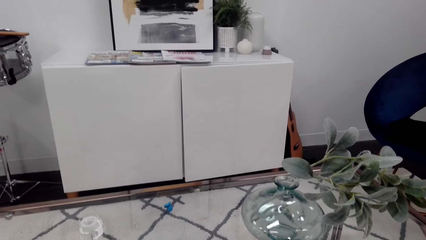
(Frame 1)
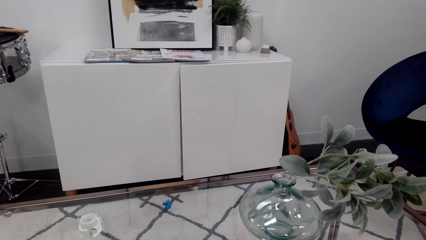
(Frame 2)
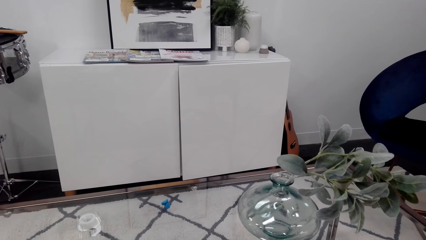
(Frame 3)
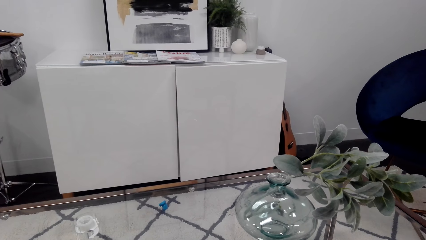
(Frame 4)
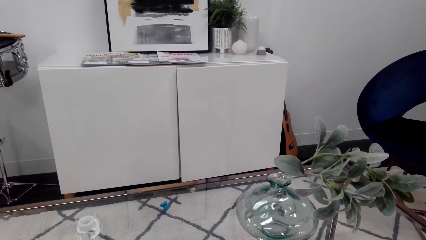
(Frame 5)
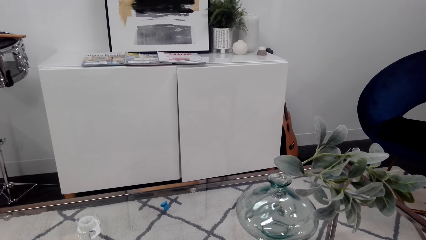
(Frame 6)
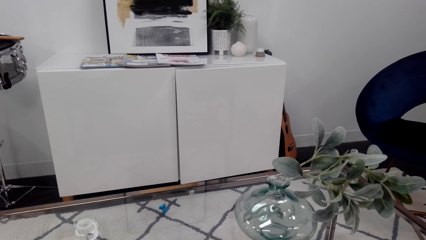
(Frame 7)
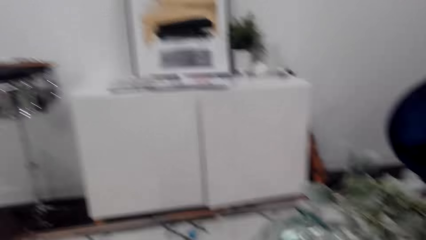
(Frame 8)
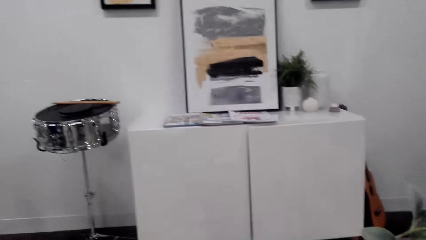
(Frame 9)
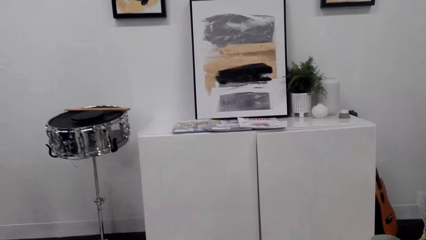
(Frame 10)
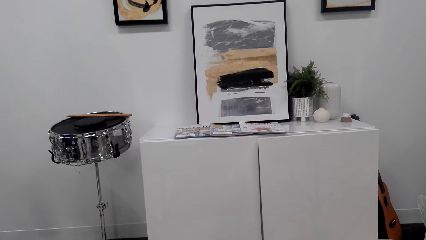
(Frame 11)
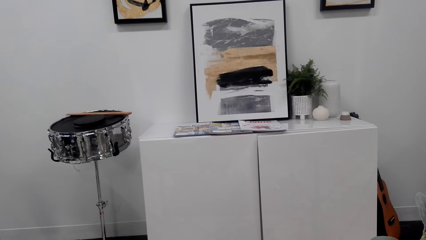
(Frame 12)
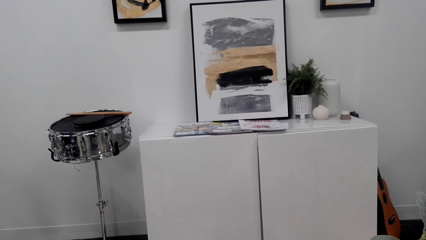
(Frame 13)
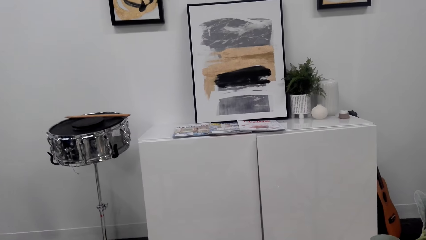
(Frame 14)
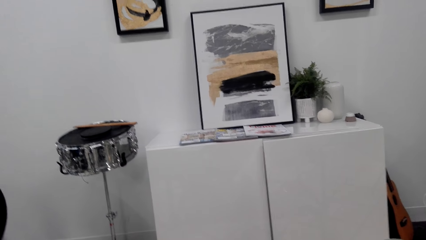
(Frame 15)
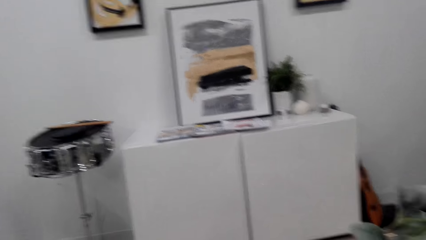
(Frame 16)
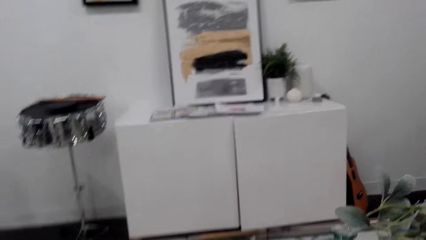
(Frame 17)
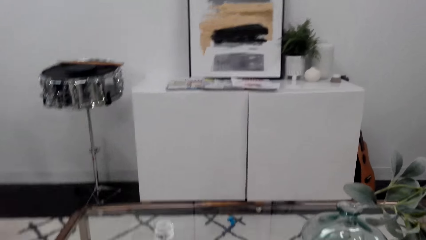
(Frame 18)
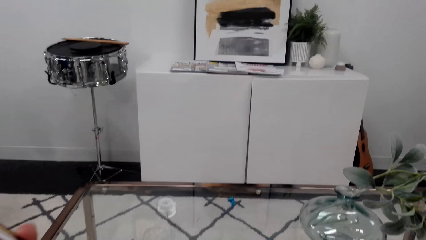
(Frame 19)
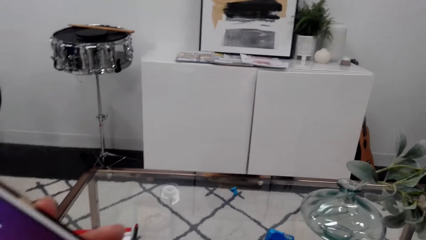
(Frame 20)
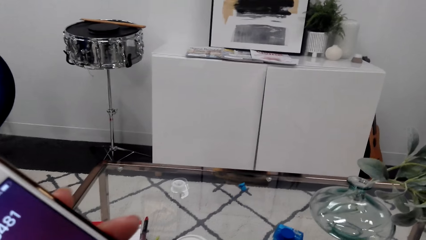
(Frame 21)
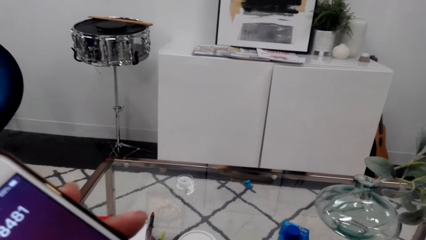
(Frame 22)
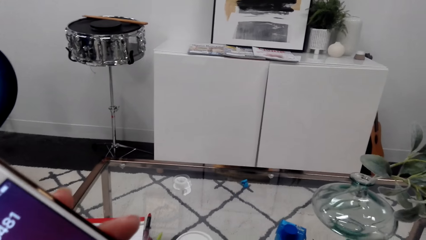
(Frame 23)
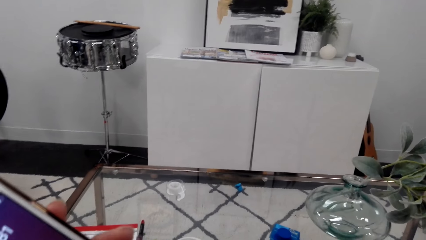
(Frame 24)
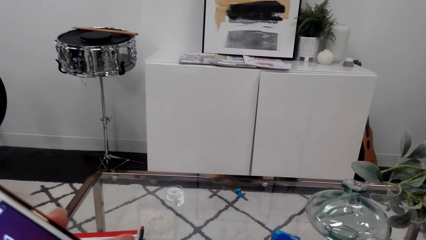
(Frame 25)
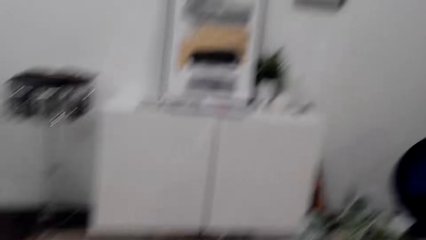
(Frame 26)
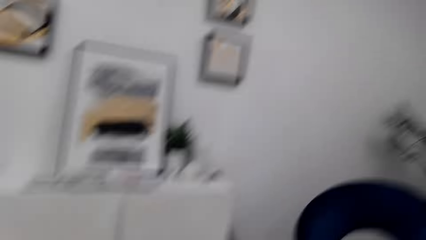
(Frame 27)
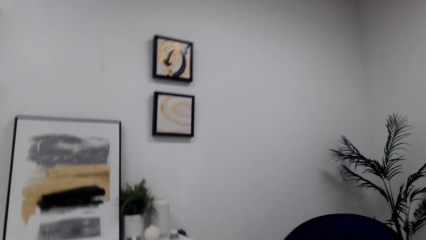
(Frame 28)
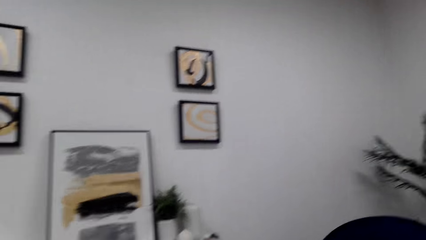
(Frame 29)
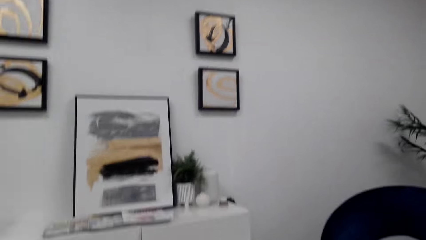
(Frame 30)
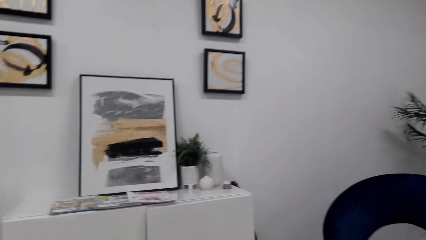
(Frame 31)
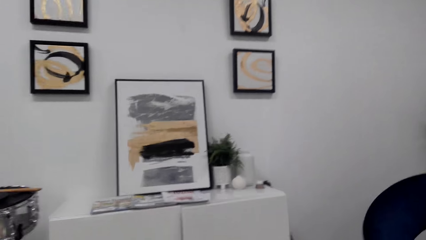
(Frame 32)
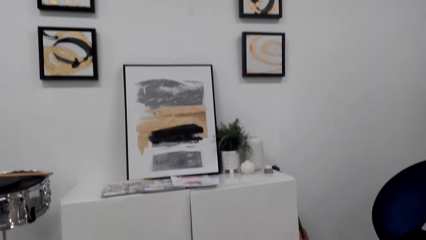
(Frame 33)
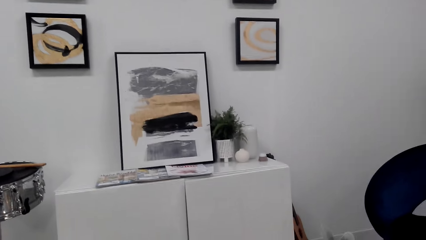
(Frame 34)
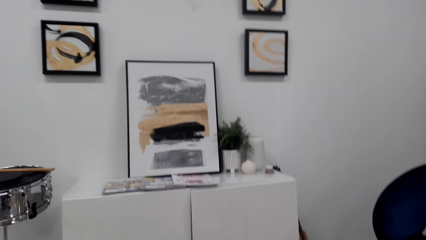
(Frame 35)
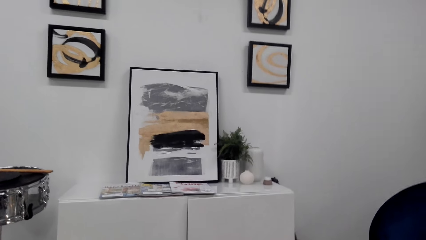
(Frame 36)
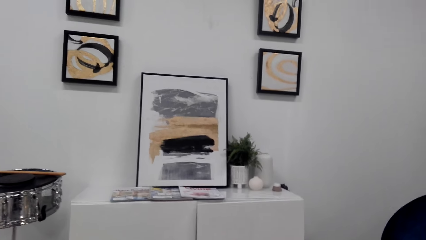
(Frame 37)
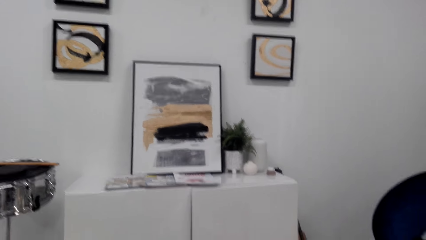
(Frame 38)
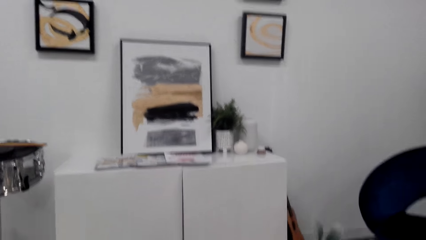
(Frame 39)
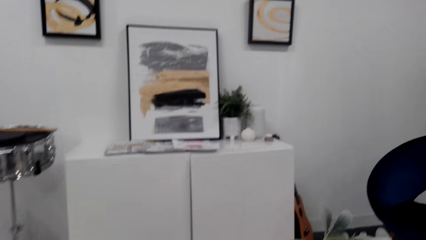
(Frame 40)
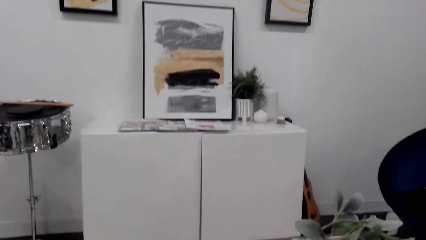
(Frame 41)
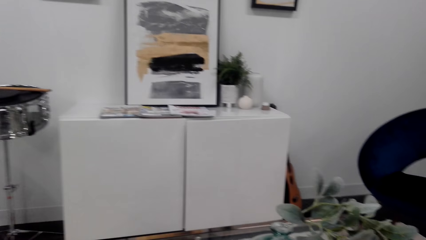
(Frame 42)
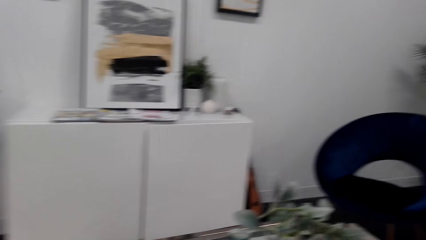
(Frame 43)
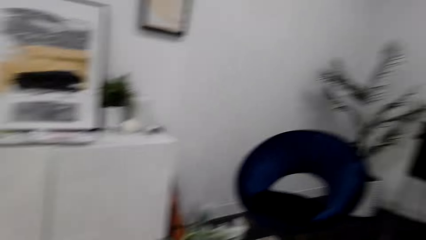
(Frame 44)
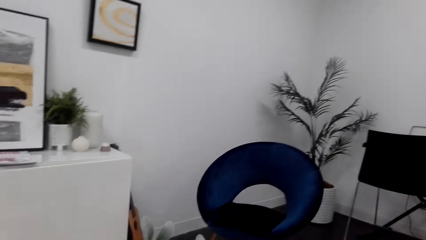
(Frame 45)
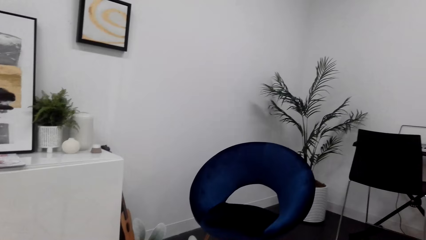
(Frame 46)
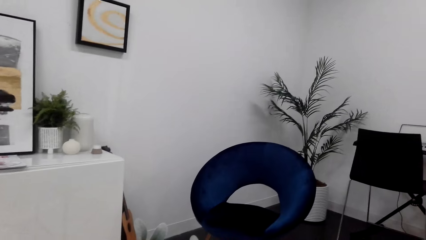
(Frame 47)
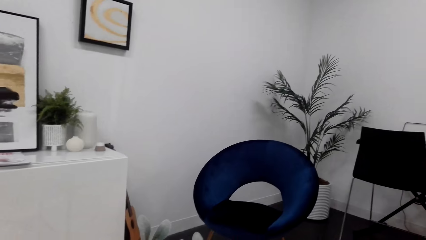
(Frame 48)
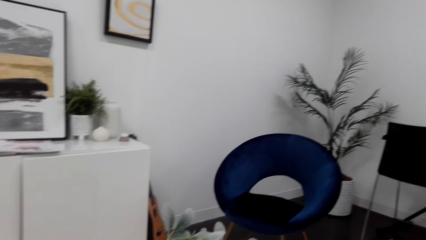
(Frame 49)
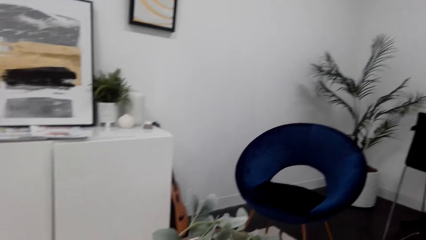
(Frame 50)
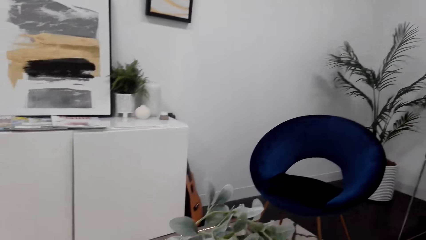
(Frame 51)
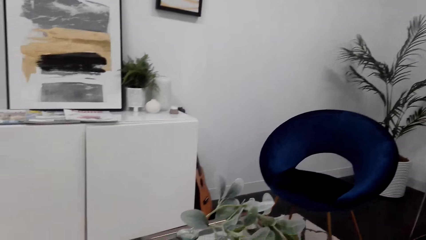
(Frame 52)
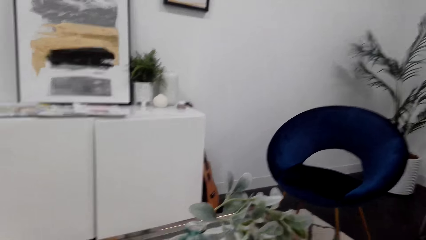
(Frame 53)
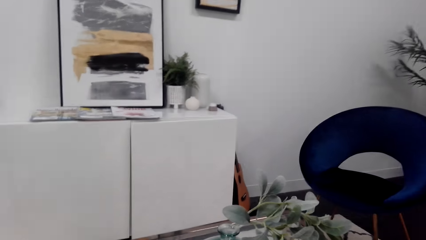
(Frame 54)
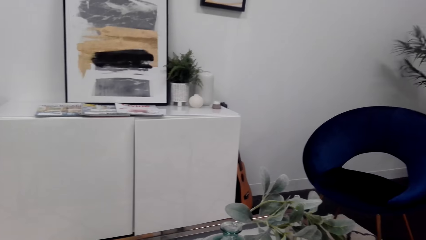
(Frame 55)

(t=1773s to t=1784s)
The camera wearer looks around. They pick up a phone on the table using the left hand. They look around.

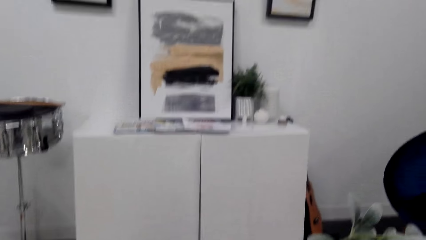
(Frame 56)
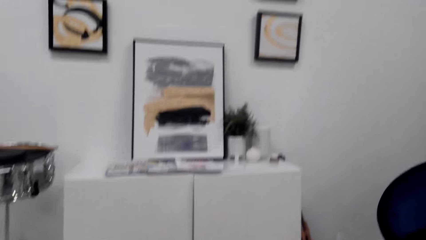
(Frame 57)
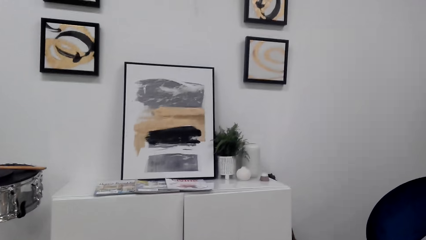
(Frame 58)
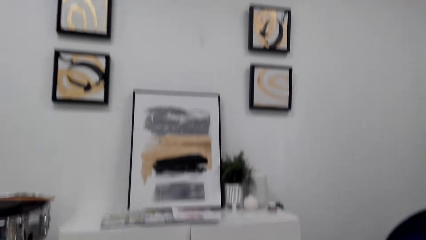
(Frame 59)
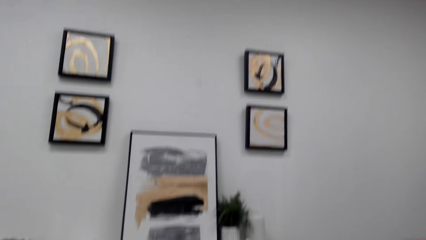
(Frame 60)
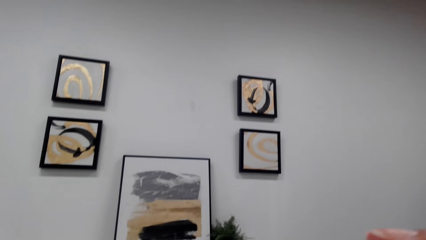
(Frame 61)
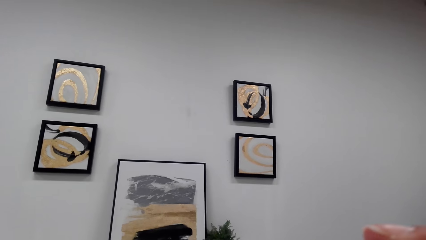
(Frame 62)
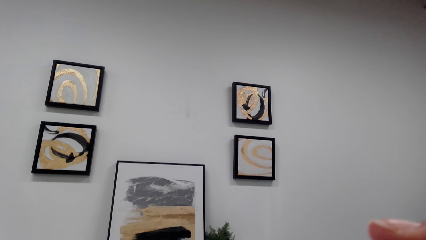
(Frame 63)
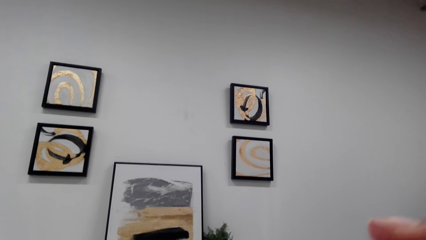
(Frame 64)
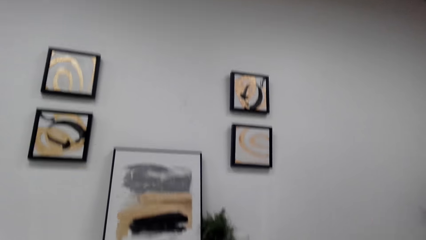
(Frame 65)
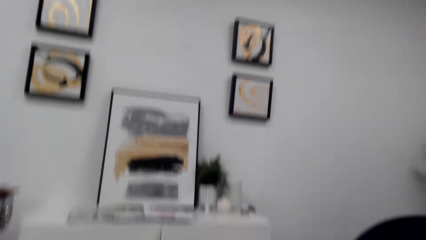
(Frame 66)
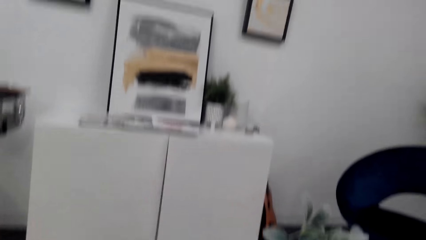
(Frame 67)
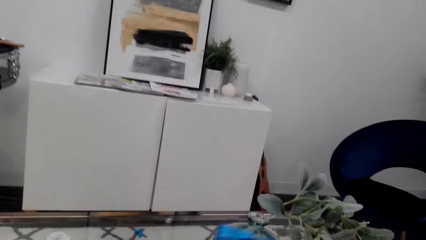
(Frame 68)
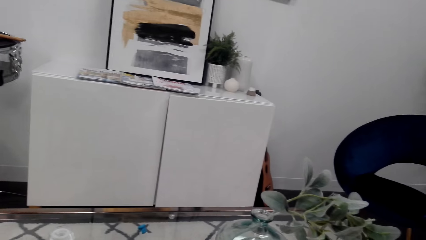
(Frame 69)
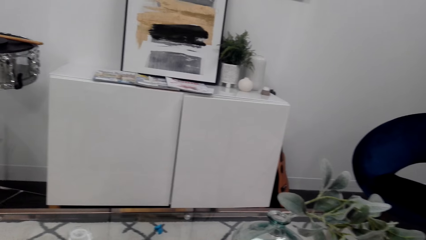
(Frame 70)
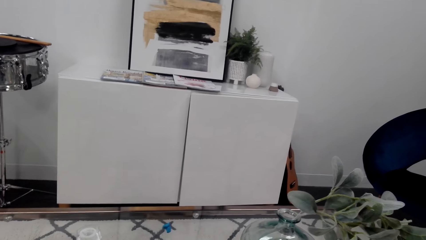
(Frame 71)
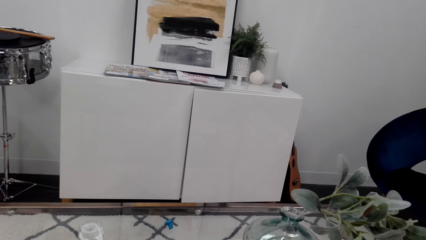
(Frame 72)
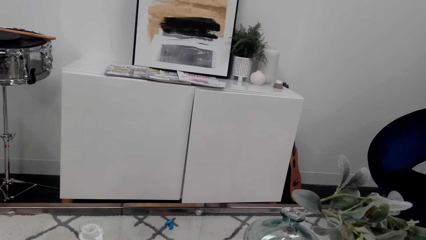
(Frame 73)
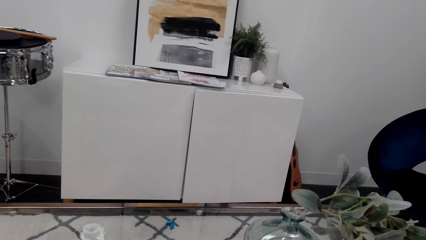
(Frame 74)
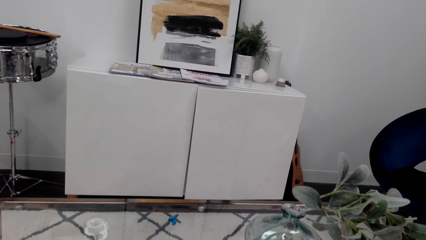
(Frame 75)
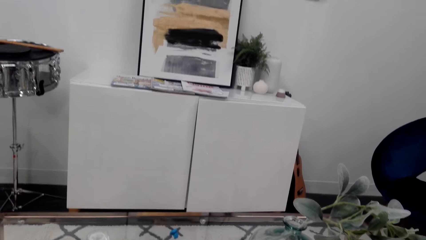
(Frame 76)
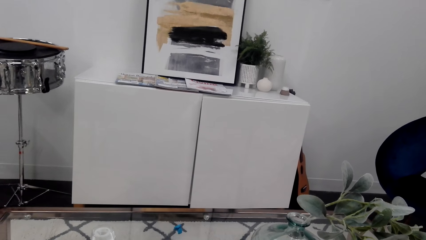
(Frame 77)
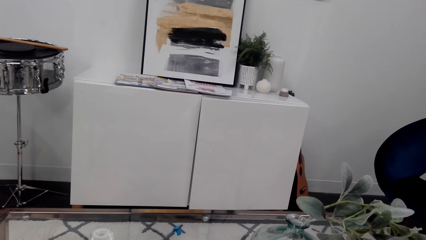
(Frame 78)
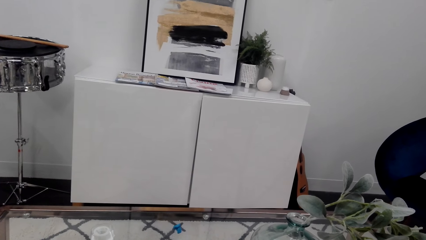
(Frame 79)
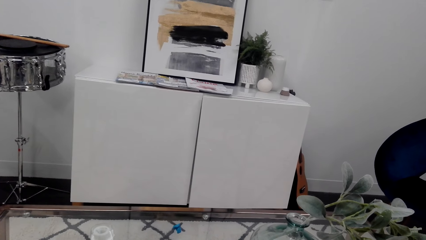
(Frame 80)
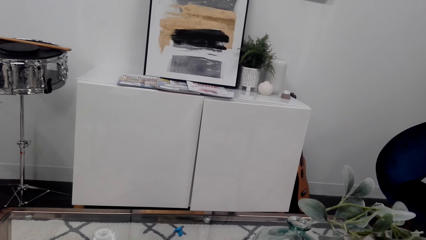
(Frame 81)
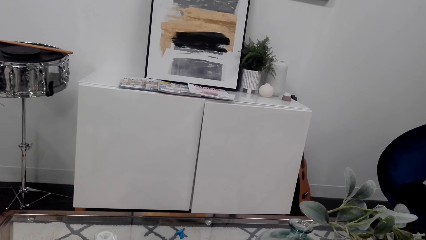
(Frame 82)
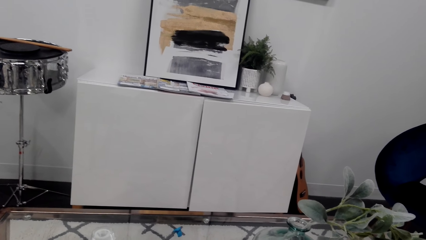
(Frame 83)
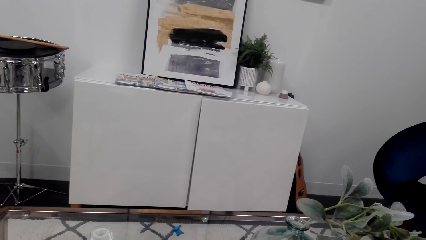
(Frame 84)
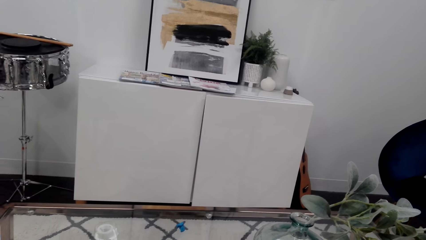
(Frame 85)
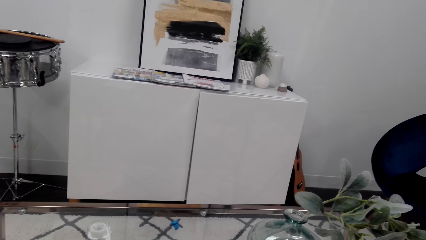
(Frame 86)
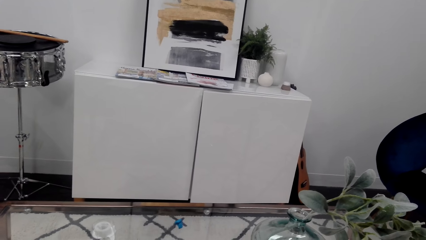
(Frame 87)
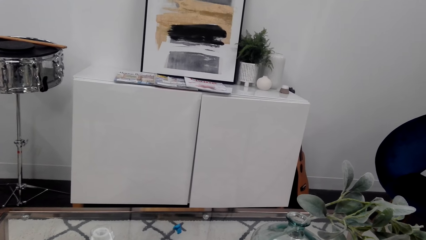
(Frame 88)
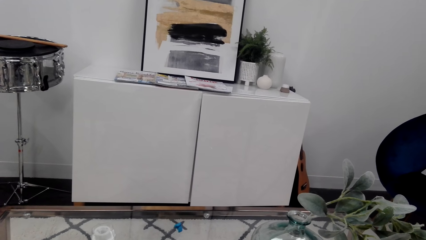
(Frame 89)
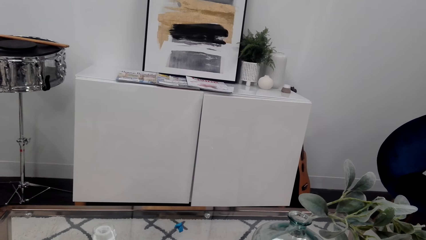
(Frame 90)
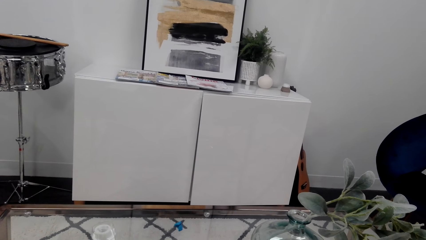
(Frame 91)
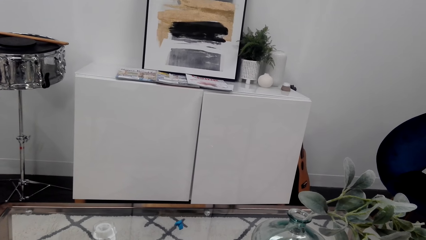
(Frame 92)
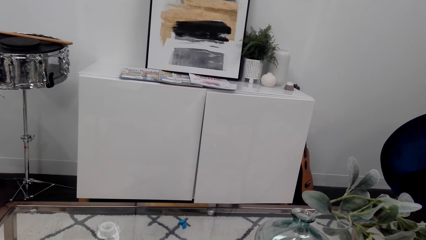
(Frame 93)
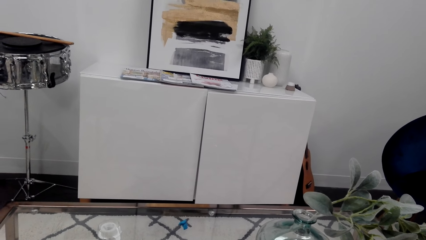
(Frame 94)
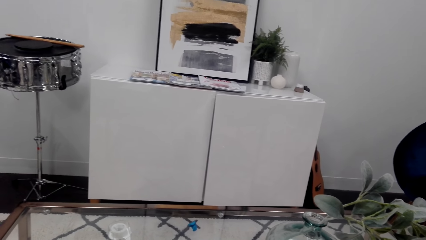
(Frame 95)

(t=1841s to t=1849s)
The camera wearer drinks coffee. They put a cup of coffee on a table.
